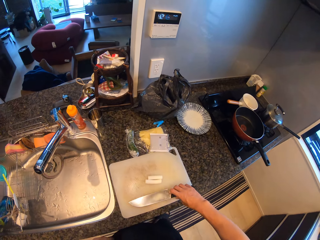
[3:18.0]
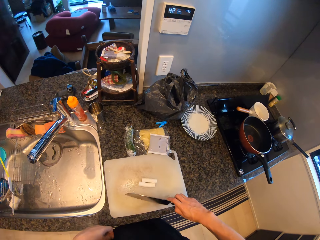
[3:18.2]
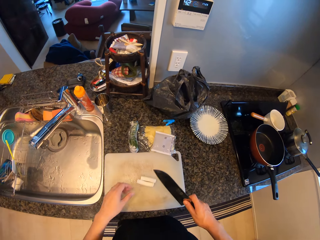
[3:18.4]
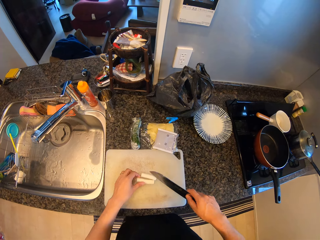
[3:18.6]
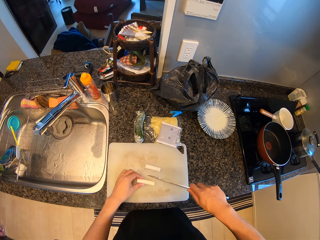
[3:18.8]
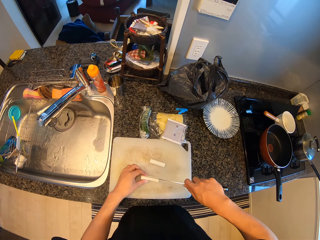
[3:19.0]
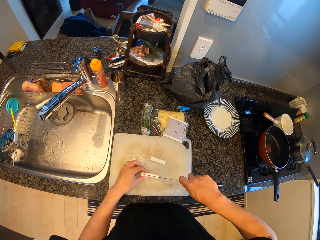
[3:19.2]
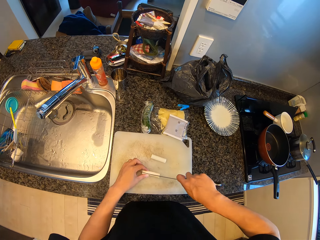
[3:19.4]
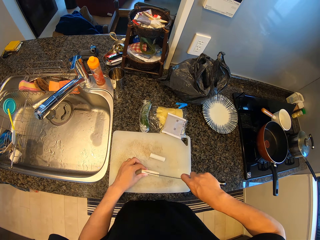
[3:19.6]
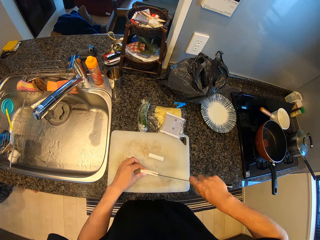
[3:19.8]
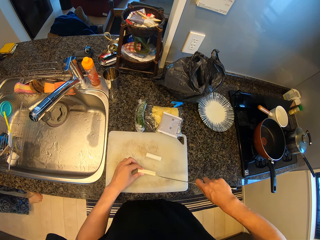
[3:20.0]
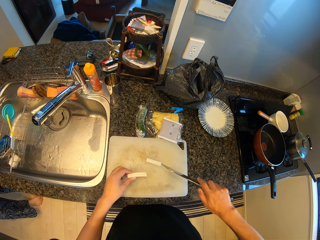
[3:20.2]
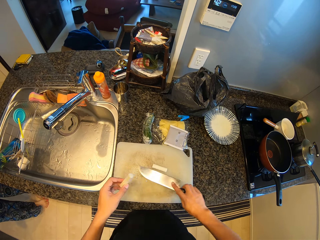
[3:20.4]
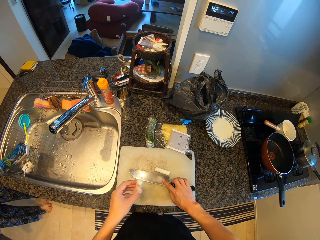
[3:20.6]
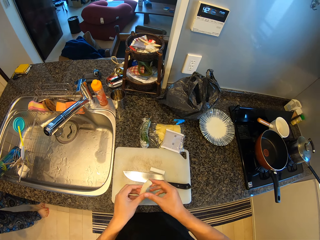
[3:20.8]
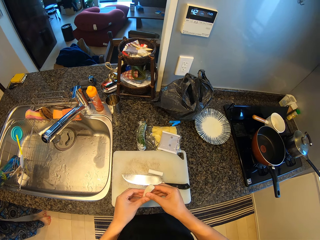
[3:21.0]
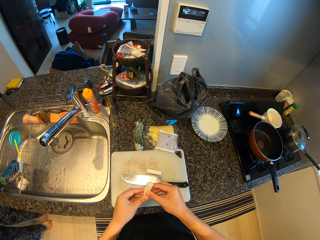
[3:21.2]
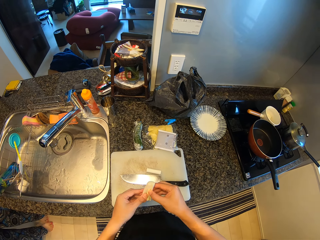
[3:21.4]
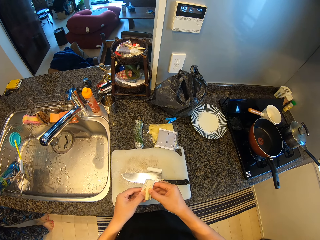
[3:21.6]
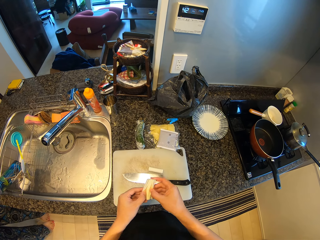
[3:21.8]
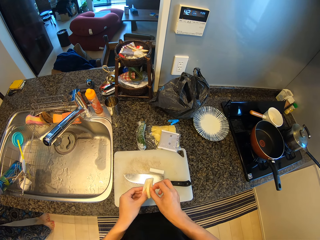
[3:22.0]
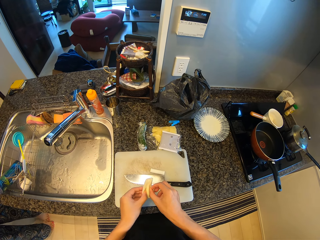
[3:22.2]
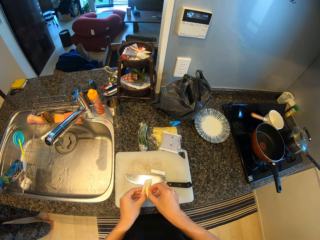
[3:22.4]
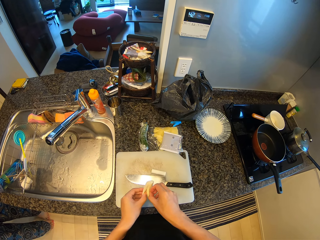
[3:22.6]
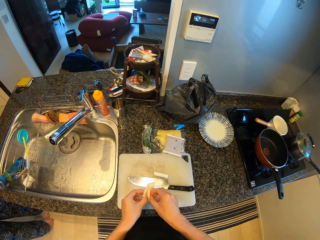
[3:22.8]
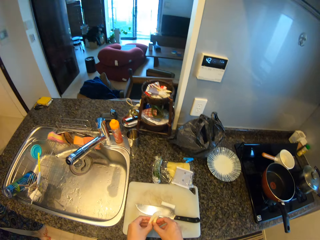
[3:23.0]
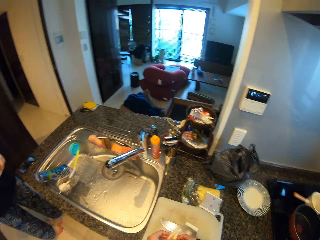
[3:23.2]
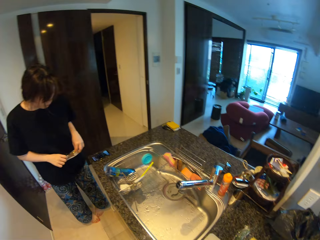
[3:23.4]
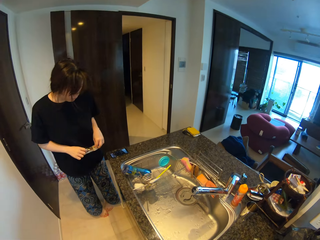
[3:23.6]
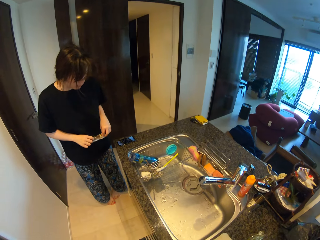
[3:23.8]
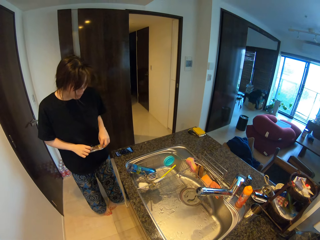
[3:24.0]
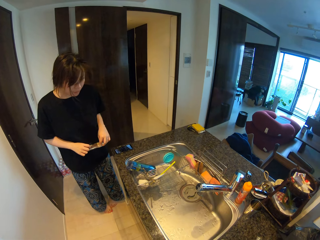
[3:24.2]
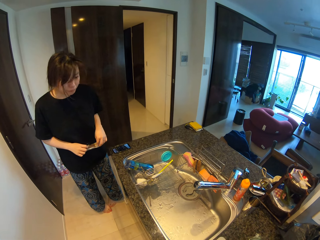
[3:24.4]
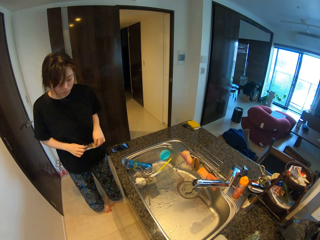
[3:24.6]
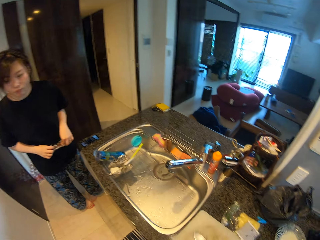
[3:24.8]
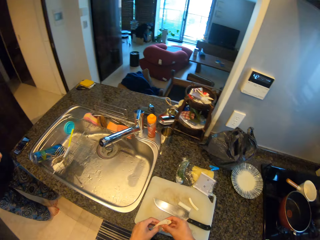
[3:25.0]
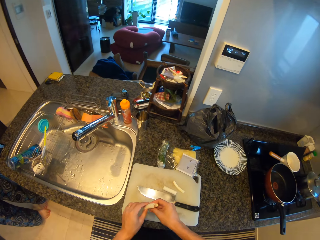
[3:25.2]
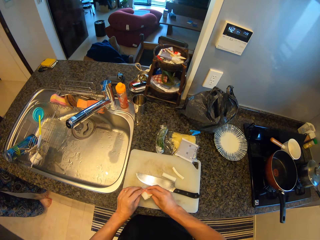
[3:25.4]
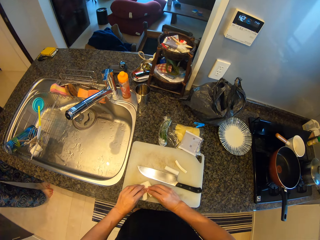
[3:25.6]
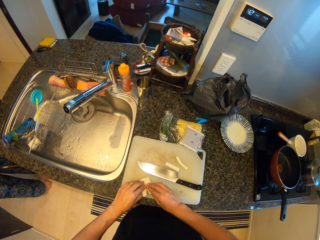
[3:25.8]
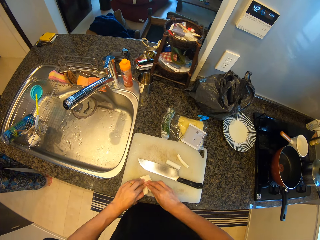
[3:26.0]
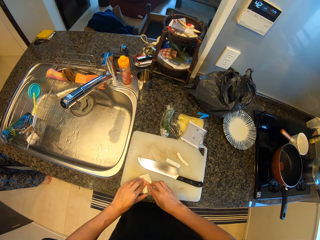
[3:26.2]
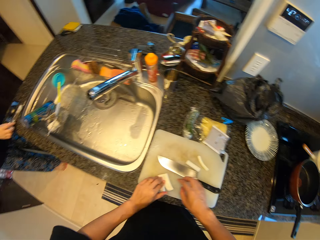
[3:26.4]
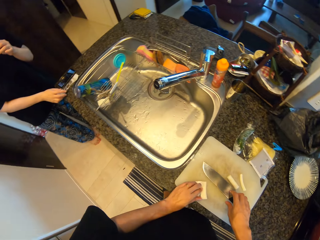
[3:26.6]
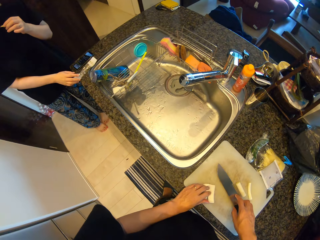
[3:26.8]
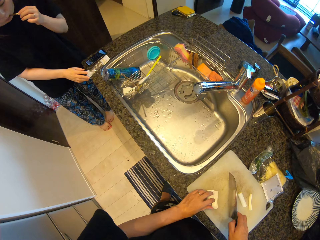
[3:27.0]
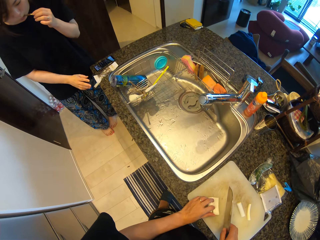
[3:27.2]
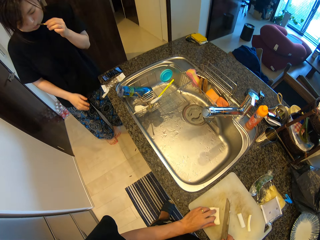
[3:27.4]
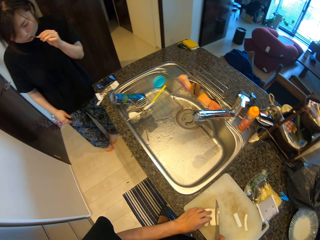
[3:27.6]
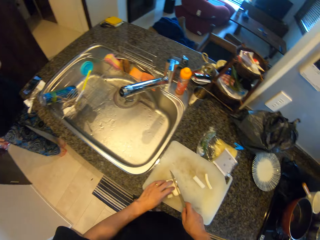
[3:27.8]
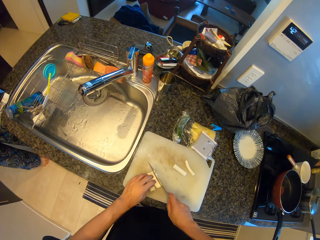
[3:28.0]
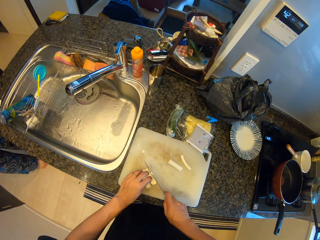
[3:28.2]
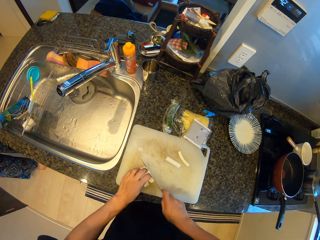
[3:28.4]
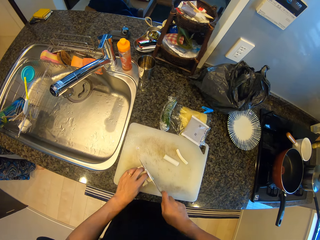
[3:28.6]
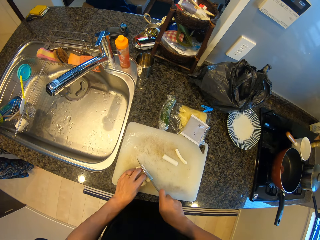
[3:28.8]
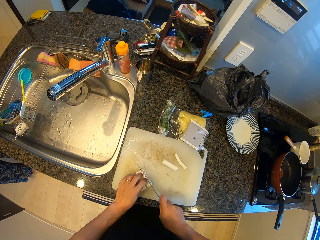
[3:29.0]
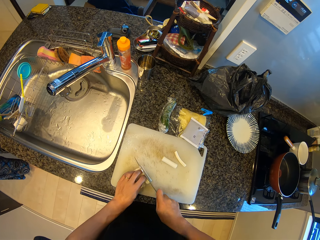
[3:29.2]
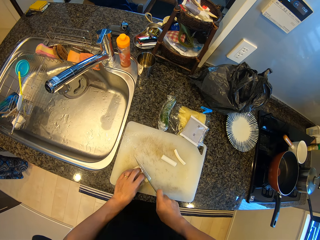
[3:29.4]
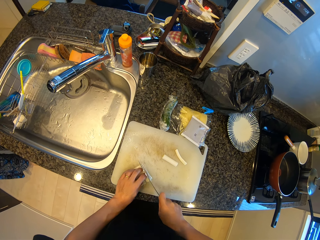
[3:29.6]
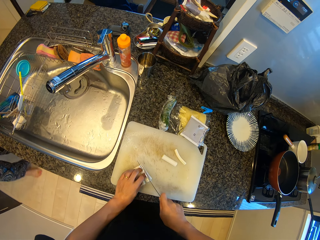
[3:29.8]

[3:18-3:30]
The camera wearer picks up the knife. They cut the pieces of the onion or the spinach. They drop the knife. They expand the spinach. A person stands. The camera wearer presses the spinach on the chopping board. They stretch the onion on the table. They pick up the knife and cut the spinach.

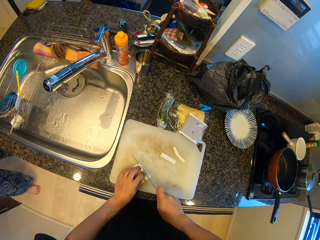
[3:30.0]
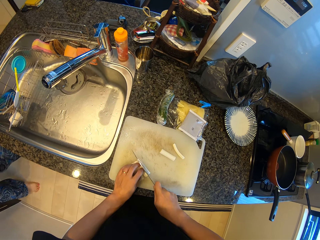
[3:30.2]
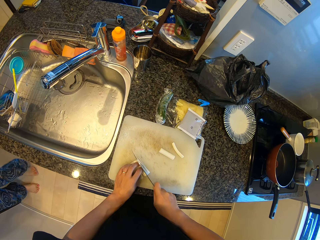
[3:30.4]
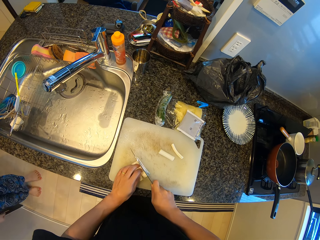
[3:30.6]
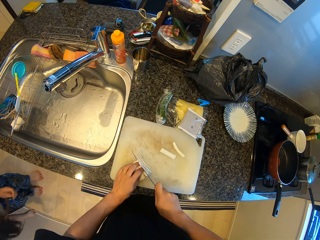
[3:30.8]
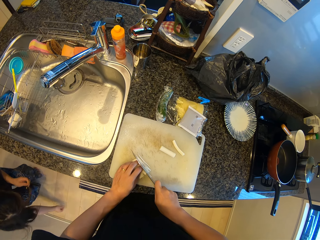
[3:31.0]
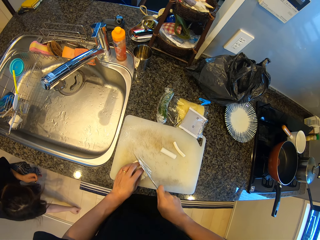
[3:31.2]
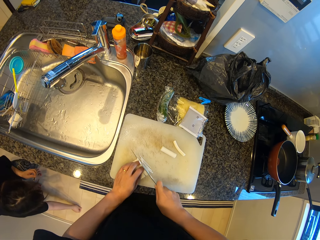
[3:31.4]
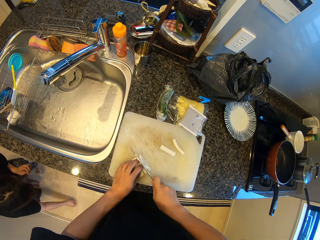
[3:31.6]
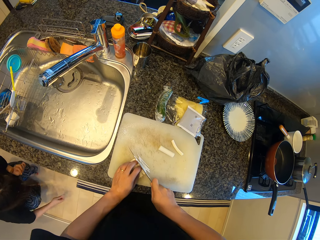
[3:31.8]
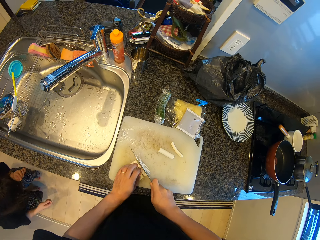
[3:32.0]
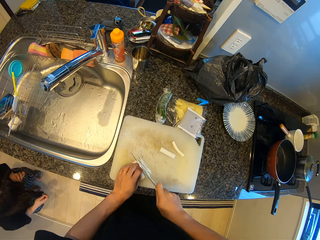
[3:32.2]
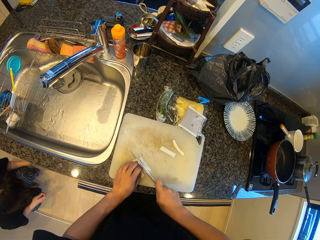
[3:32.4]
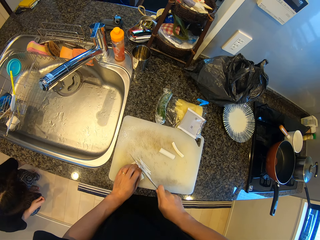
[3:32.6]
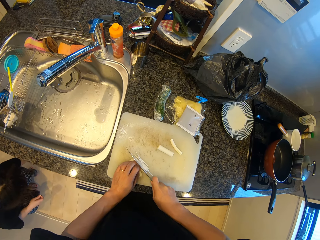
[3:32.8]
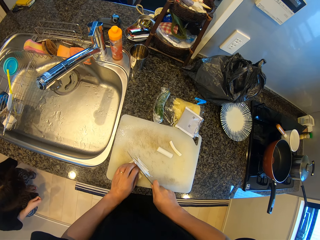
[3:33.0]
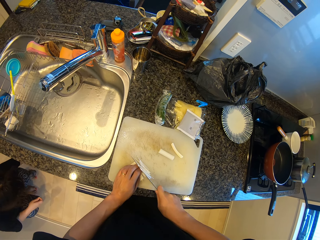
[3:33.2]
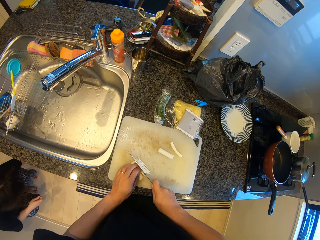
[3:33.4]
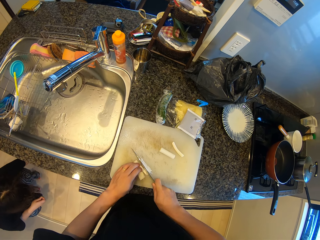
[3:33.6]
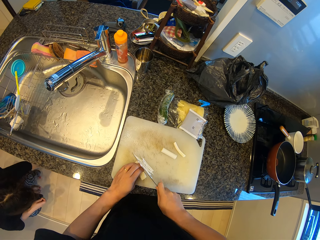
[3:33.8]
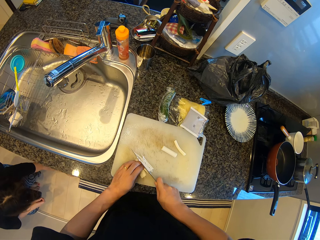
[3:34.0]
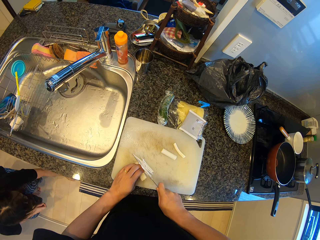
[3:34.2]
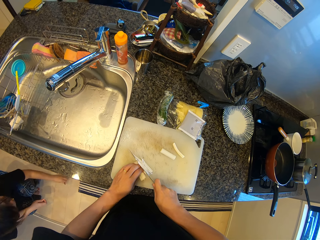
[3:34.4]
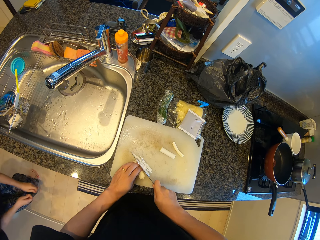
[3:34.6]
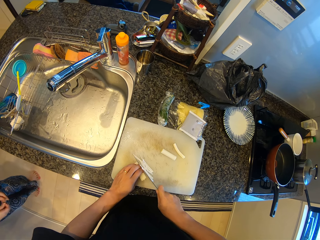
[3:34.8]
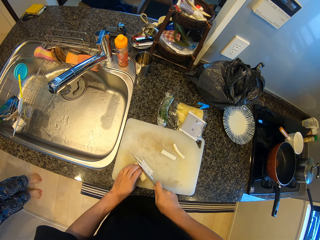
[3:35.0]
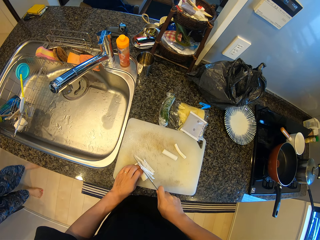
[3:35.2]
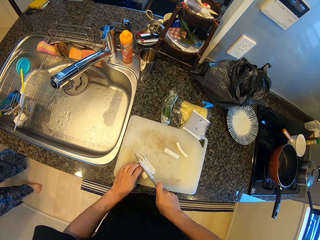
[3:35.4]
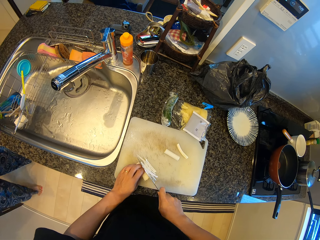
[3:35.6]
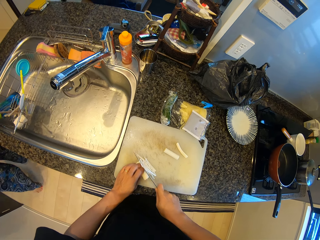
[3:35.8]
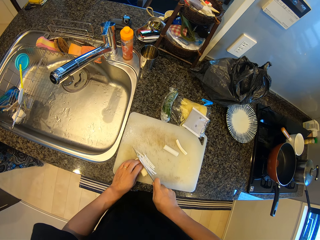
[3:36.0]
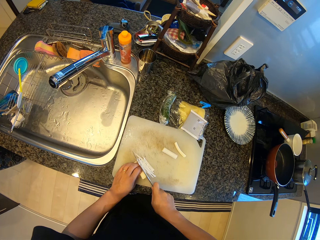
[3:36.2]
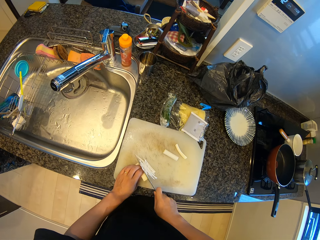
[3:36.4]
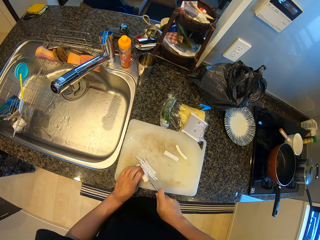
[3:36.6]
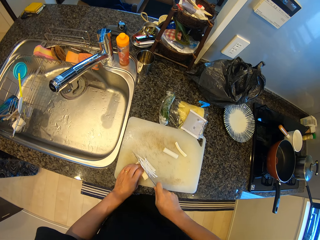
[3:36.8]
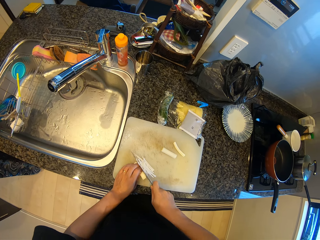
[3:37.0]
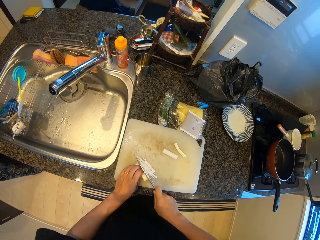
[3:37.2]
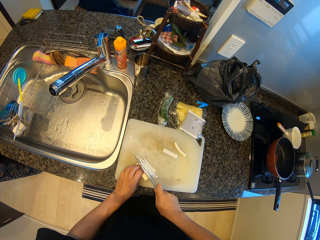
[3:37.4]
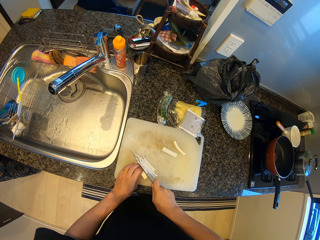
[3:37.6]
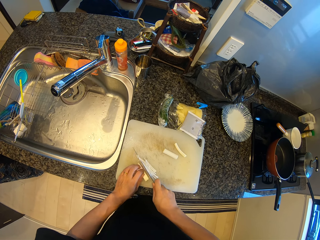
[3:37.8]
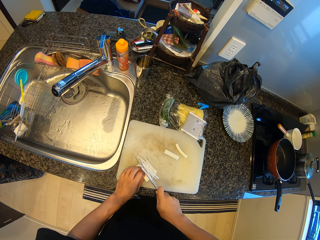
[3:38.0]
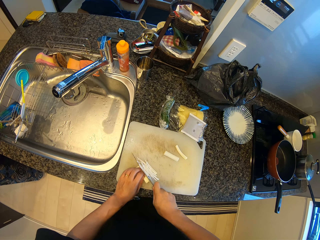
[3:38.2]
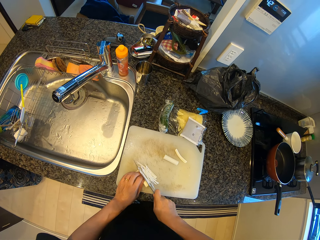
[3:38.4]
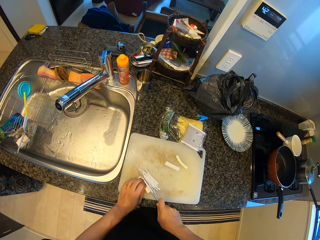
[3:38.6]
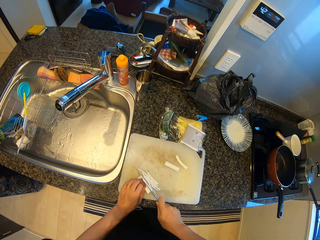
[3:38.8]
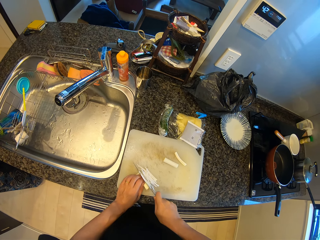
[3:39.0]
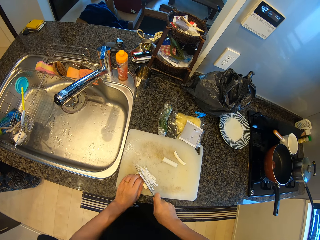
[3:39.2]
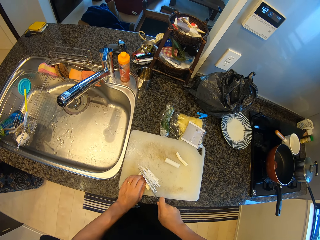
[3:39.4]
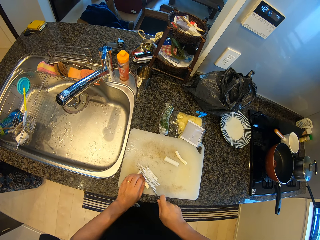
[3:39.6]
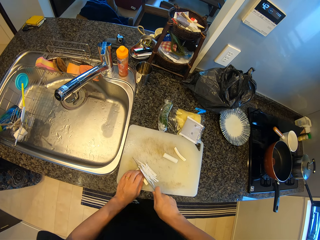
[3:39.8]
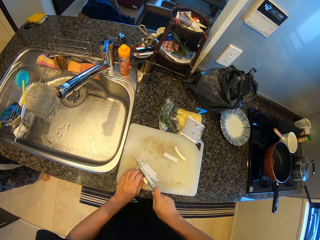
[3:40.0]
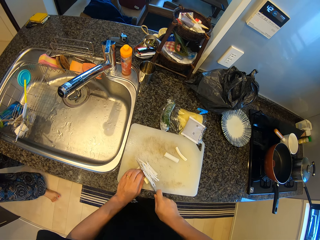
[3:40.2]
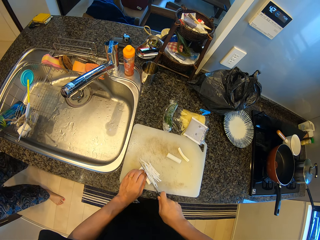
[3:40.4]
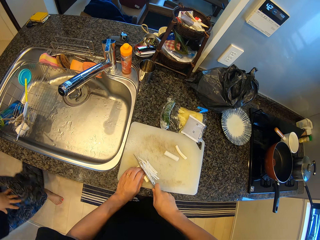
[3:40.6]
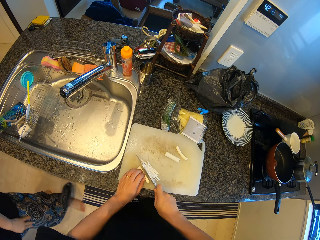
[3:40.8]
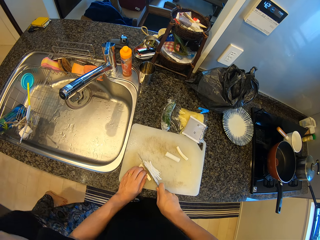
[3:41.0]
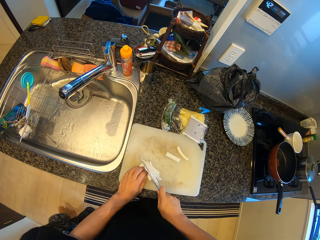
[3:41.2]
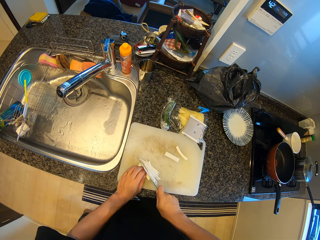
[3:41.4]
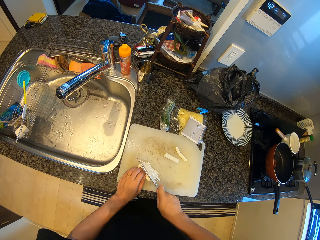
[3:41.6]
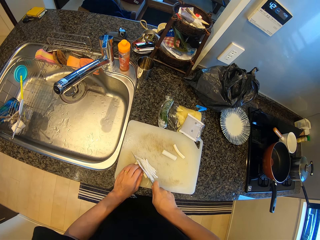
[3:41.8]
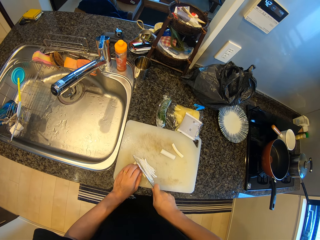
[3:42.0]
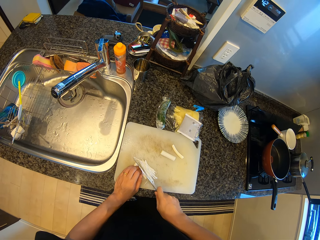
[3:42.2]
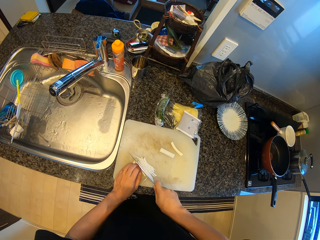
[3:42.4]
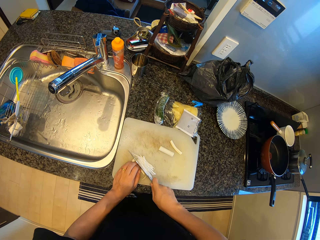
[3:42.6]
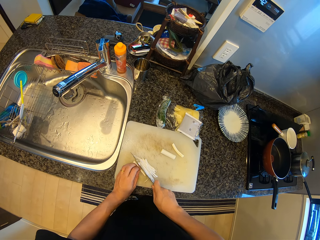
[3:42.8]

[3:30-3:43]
A man squats, picking up a ball on the floor. The man stands. The man walks.
